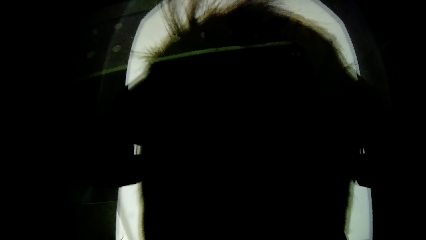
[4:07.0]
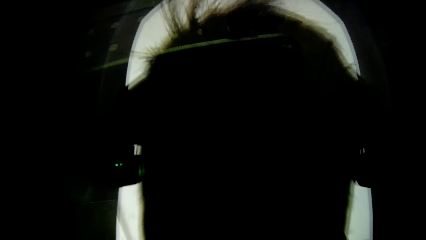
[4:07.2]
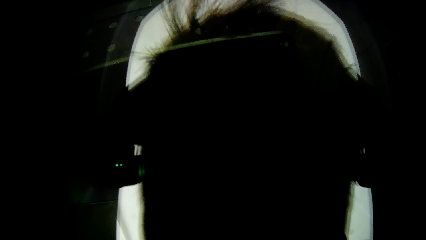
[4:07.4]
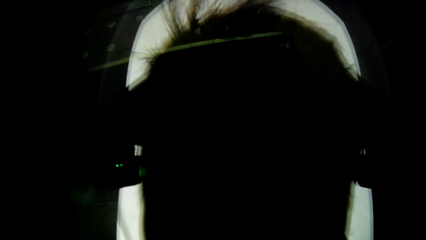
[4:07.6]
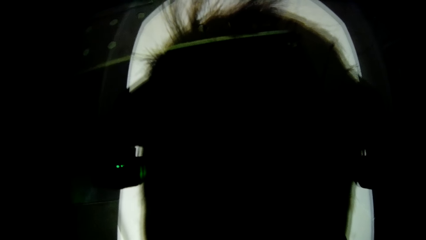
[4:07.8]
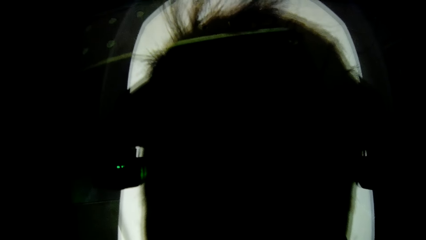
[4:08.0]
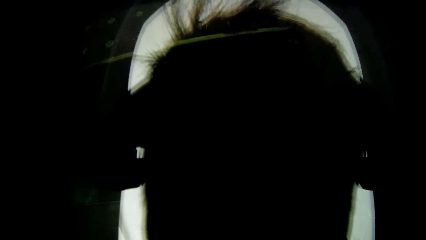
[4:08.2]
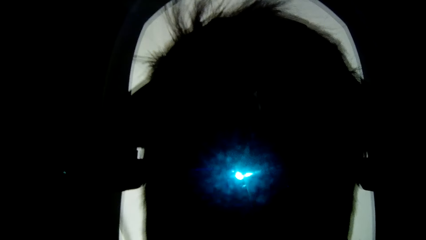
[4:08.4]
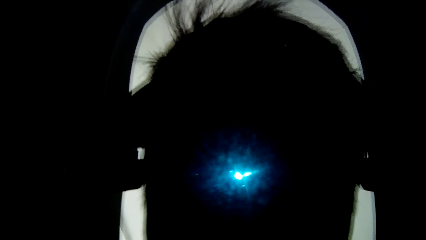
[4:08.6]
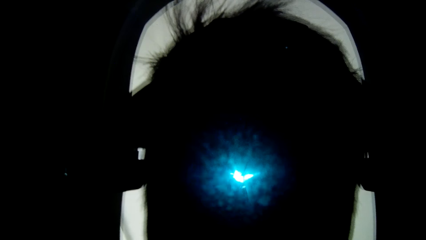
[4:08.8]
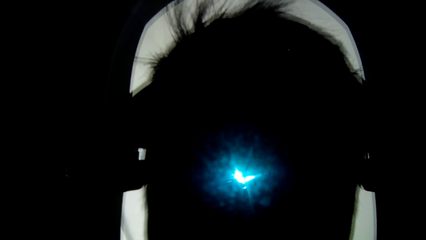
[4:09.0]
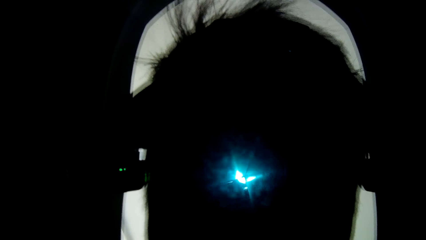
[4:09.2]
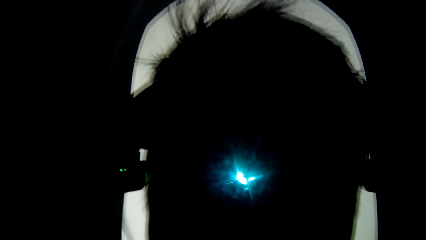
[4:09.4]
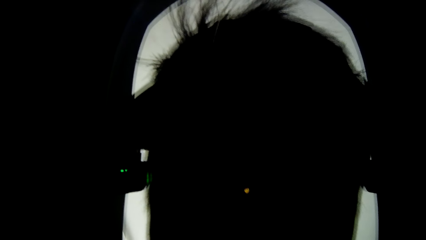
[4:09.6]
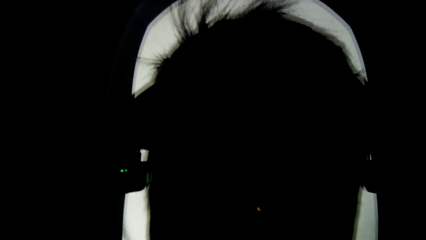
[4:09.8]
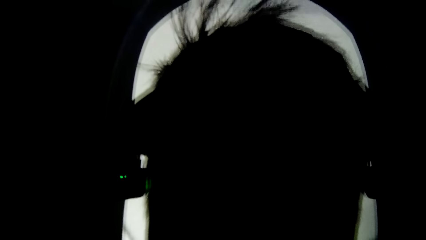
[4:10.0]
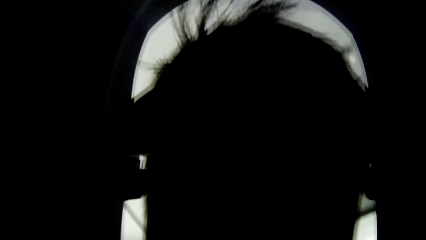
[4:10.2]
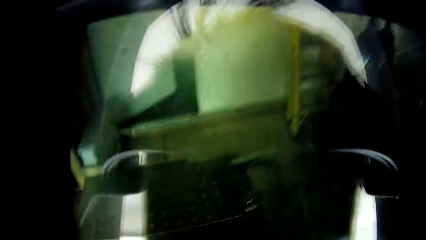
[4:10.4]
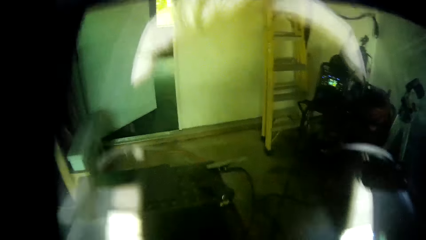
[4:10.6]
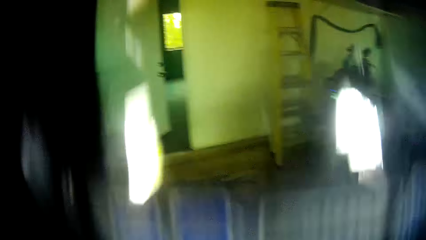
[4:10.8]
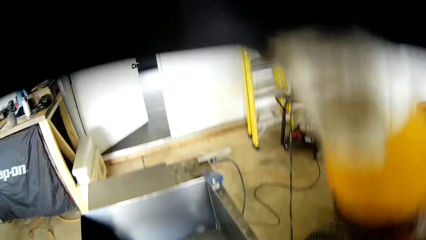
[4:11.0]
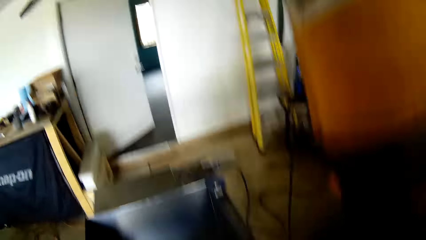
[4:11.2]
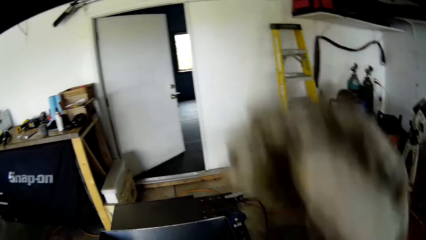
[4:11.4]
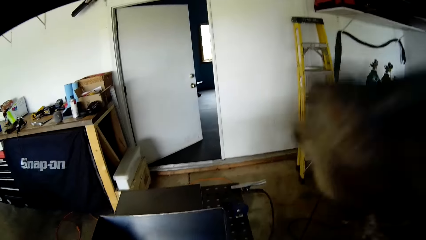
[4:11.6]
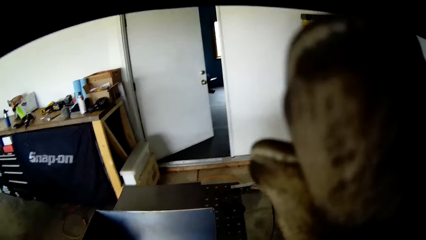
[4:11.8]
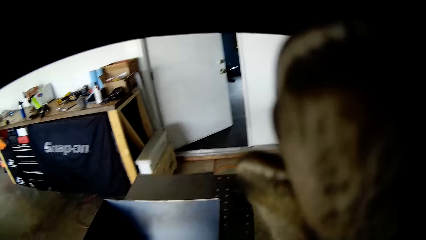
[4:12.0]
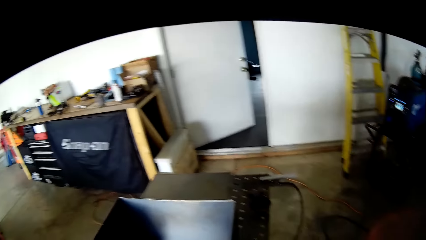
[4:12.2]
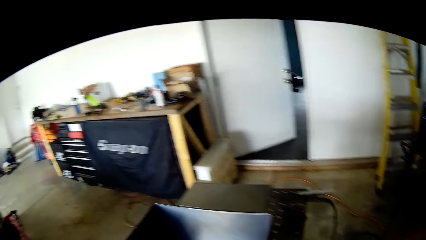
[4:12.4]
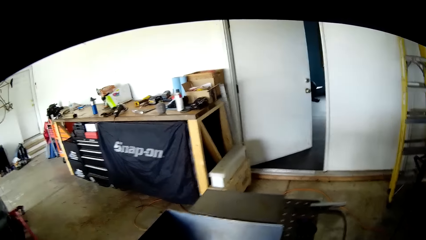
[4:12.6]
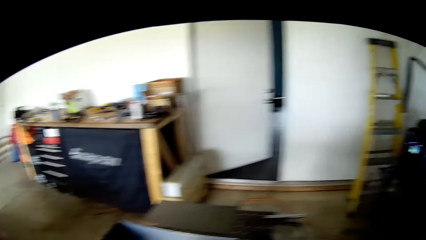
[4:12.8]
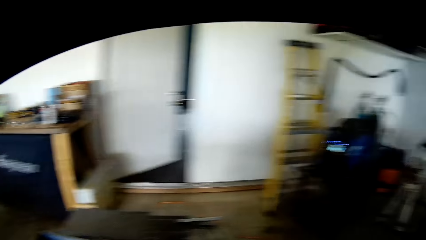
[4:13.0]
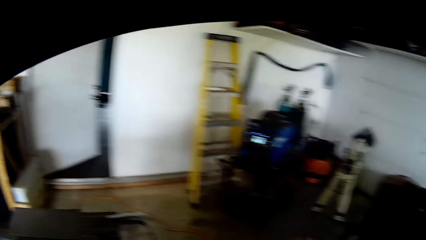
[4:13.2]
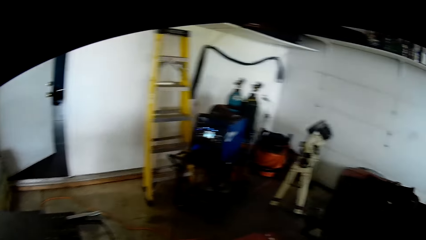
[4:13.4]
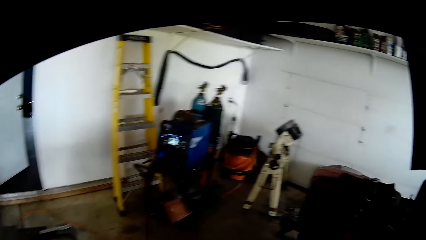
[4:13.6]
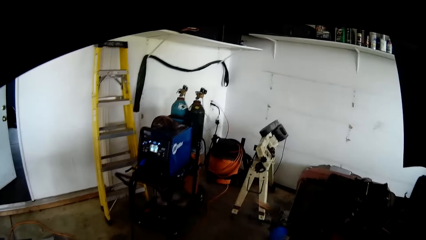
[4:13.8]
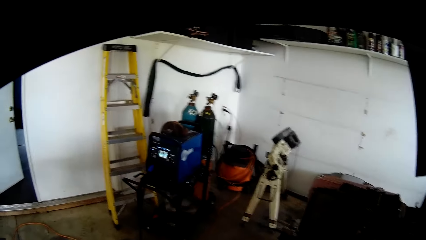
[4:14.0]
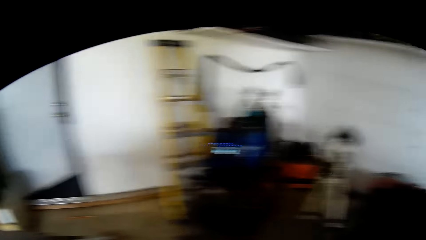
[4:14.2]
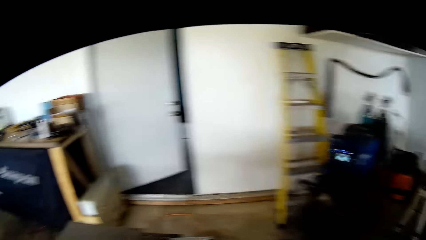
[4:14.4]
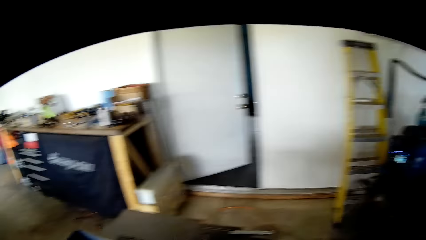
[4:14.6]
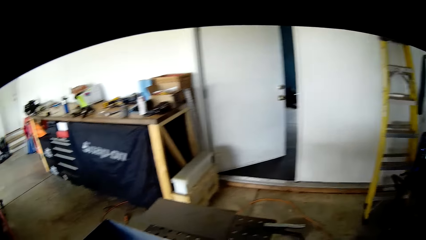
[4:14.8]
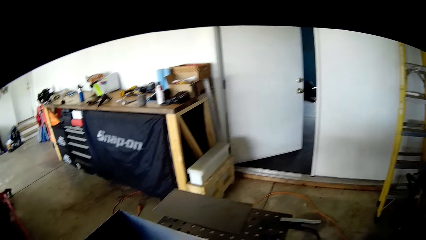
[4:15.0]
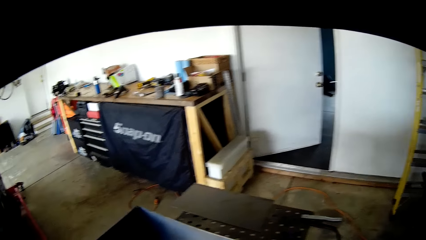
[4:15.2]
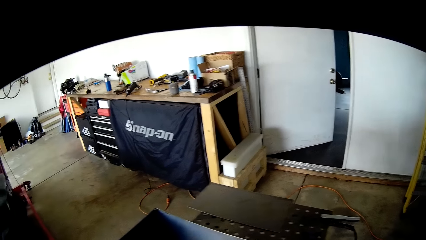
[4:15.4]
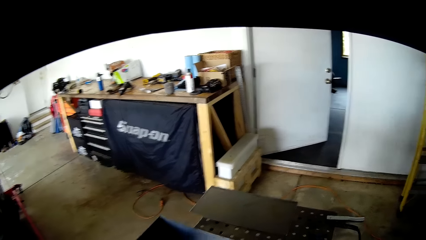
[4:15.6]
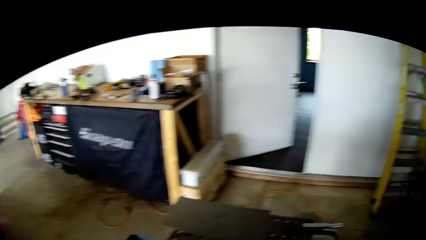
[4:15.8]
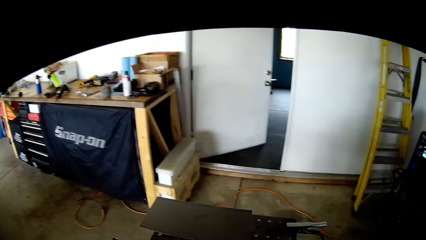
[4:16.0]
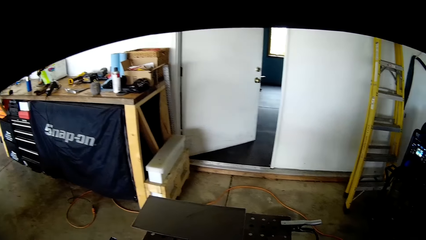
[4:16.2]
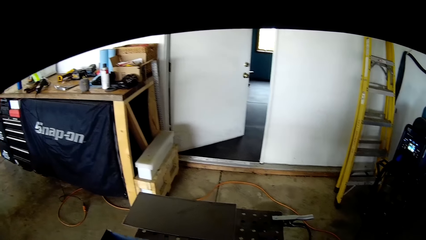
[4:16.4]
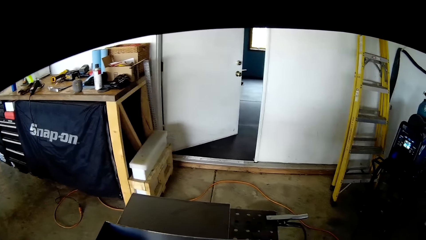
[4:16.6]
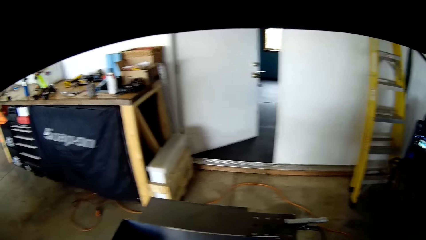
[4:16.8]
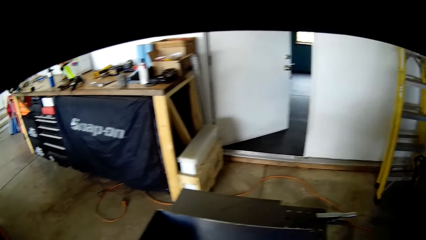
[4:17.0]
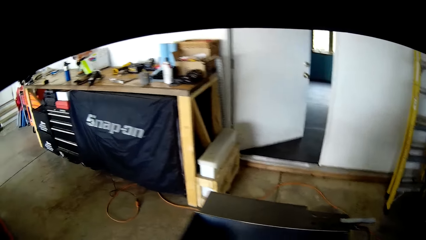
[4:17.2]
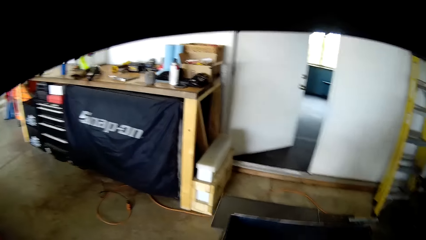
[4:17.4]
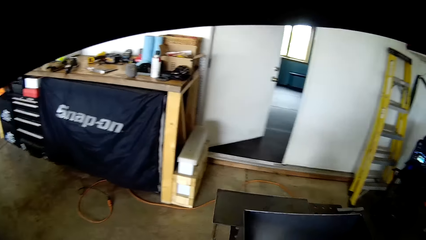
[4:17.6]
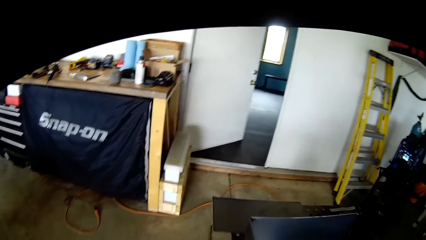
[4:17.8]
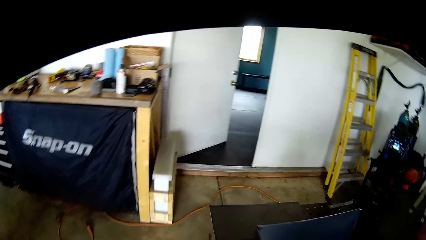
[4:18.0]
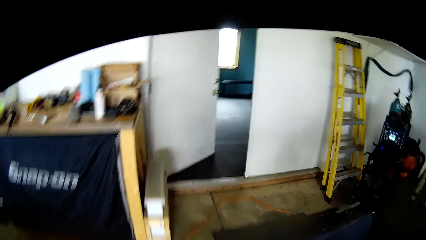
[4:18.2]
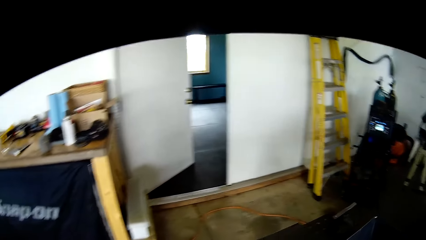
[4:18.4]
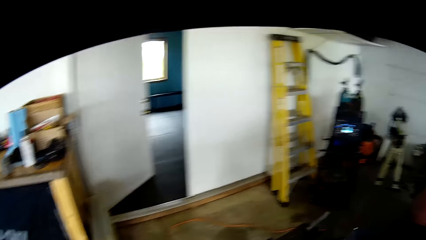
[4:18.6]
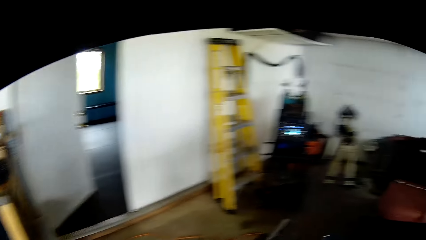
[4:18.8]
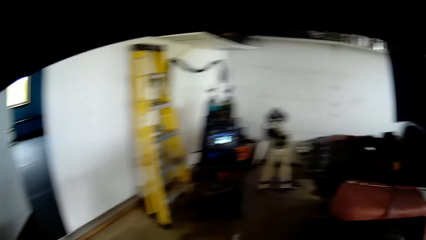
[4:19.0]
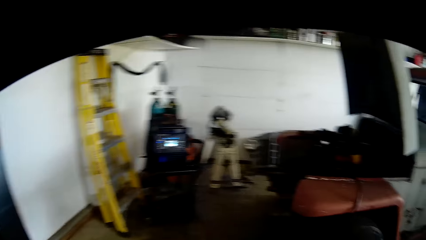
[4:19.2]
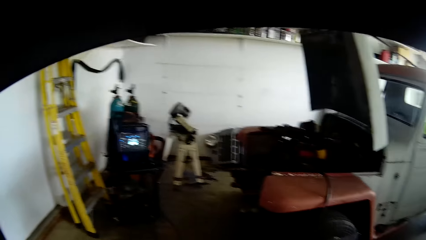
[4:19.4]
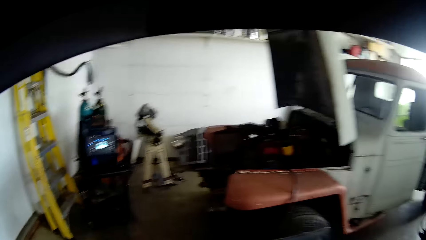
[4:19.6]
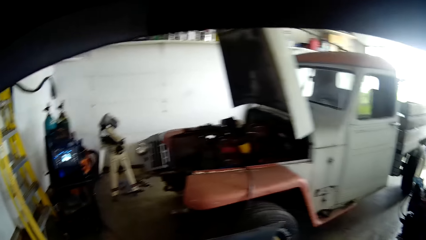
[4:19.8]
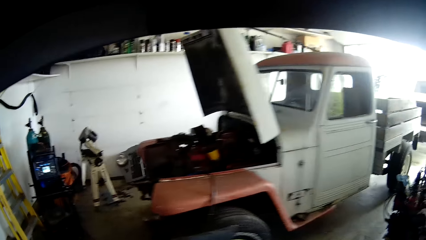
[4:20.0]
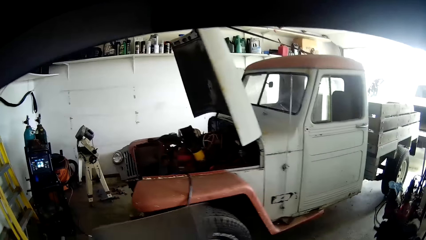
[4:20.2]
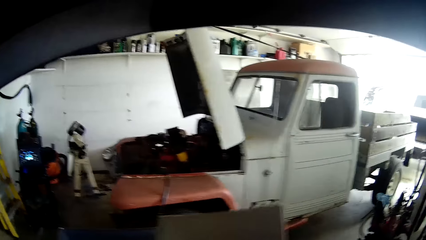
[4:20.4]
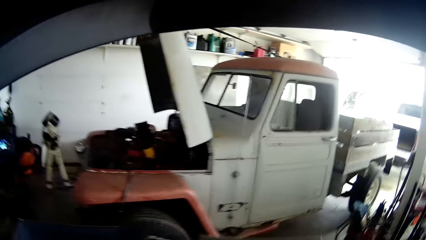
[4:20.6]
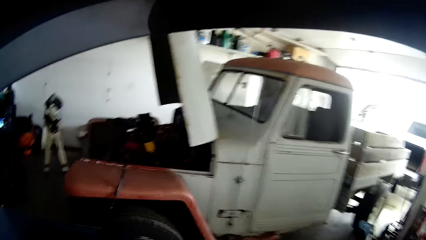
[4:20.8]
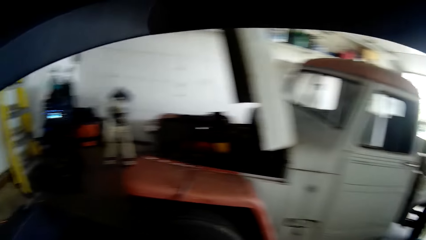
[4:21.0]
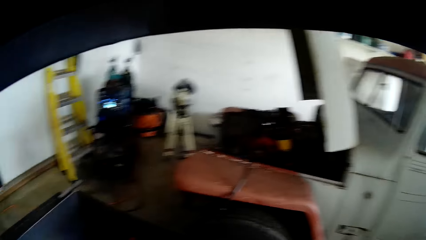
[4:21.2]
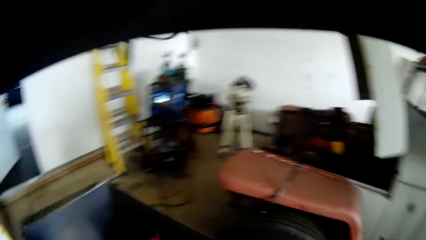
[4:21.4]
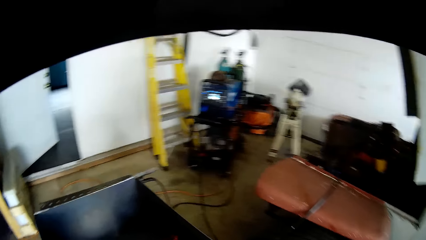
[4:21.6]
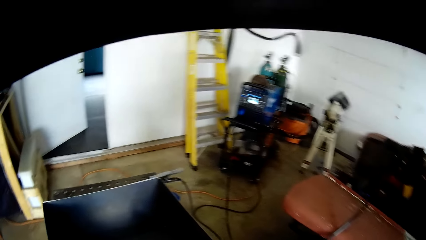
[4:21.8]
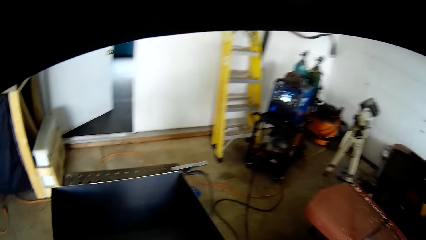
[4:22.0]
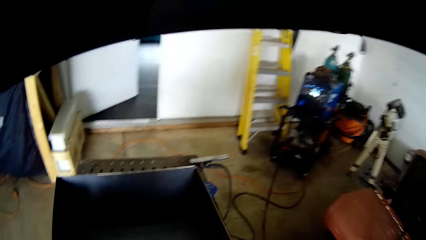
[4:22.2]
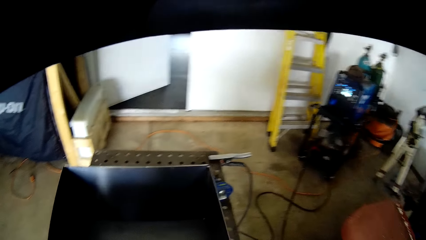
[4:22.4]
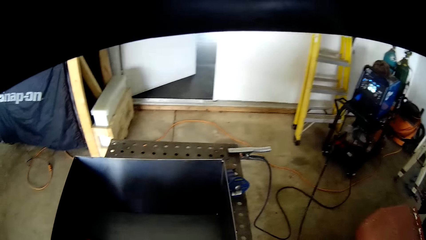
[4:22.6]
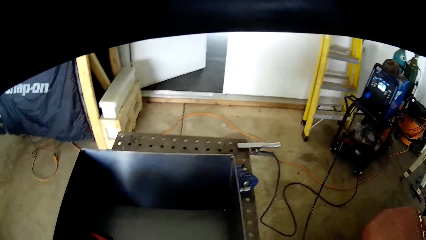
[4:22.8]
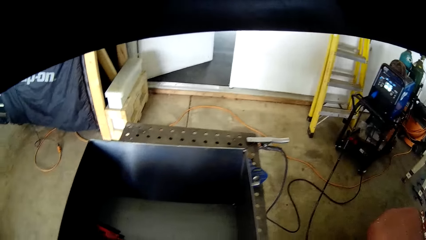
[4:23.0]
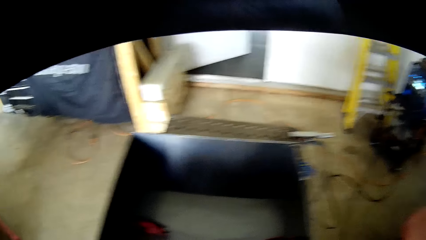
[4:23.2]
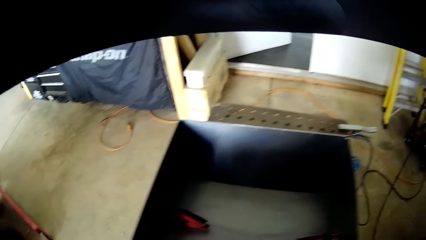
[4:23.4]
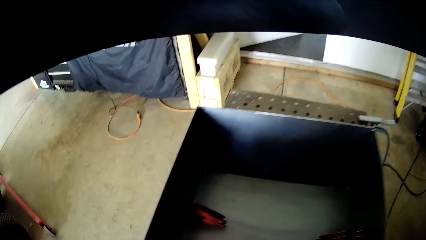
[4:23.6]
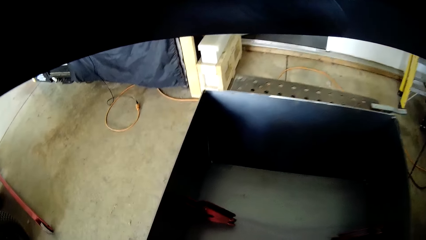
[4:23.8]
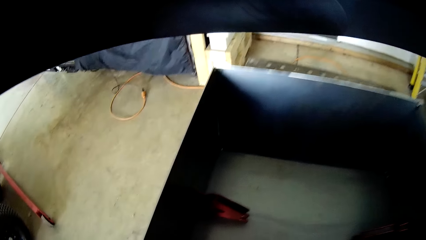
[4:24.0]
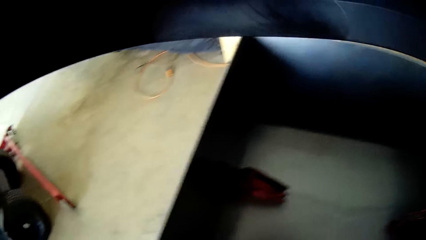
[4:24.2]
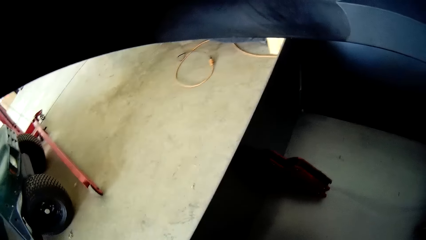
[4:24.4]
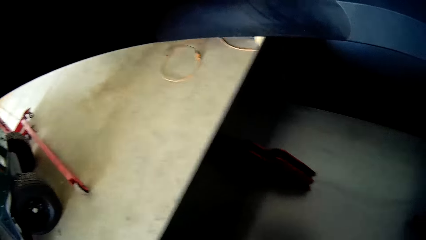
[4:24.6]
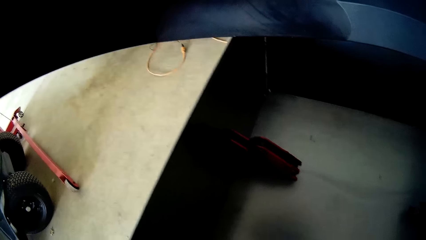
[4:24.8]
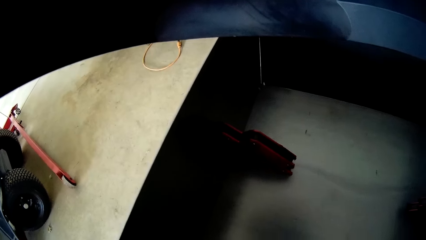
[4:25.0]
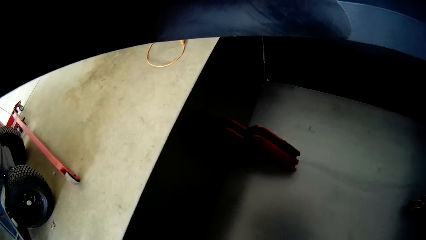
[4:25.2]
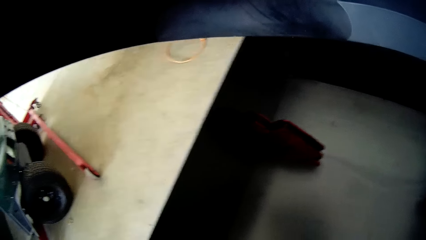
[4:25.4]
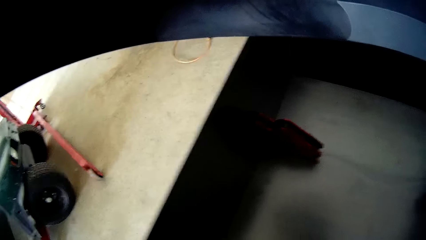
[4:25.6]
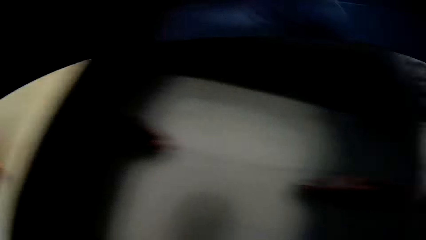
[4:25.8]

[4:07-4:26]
The camera wearer welds the constructed sheets on the welding table with the welding nozzle in his left hand. He raises the welding helmet from his face with his right hand. He fixes the steel sheet. He picks up the steel sheet from the welding table with his right hand.
